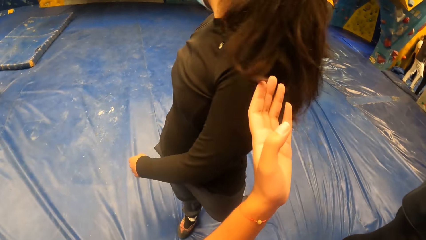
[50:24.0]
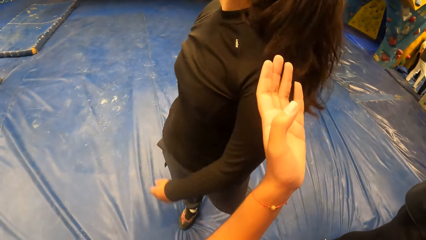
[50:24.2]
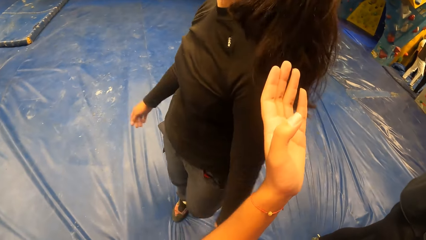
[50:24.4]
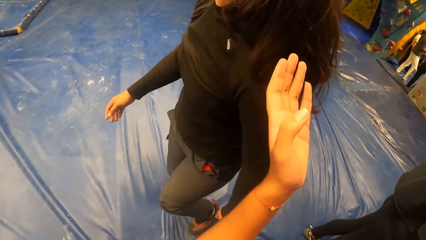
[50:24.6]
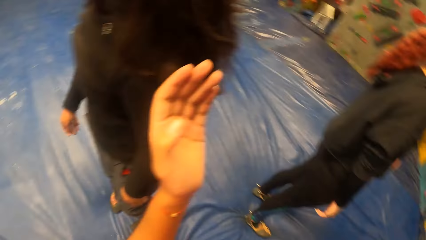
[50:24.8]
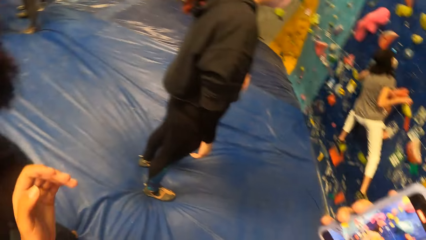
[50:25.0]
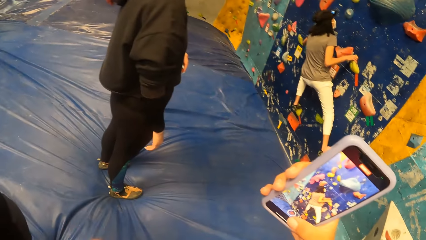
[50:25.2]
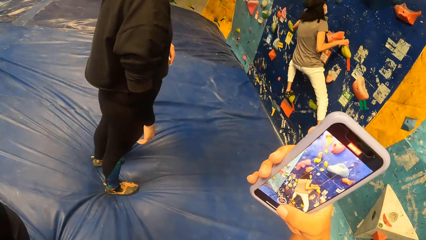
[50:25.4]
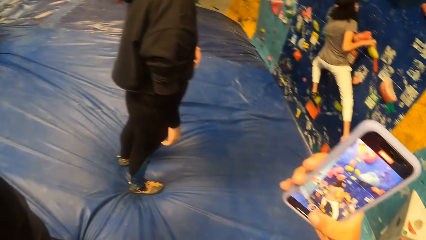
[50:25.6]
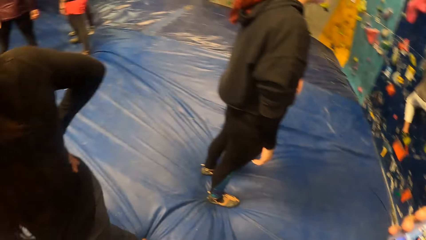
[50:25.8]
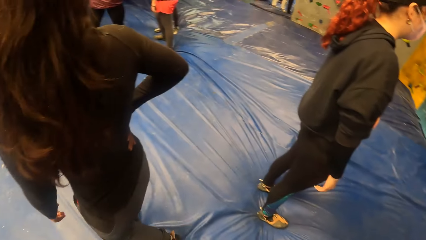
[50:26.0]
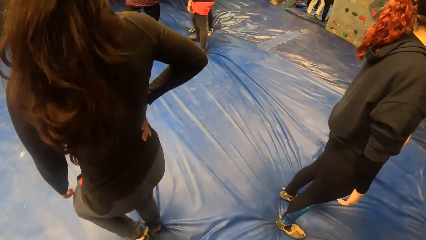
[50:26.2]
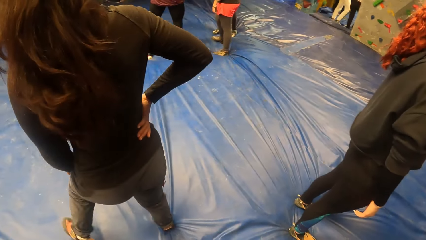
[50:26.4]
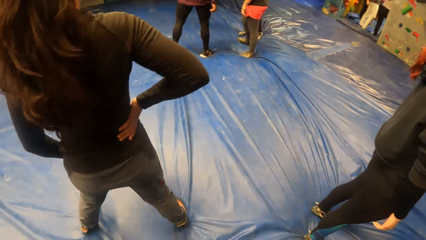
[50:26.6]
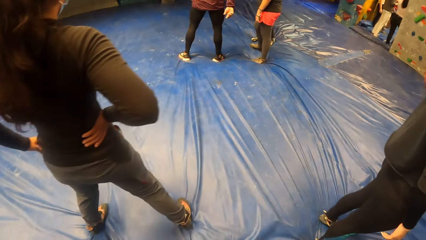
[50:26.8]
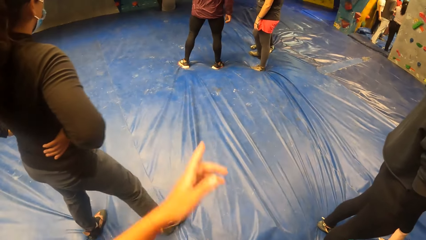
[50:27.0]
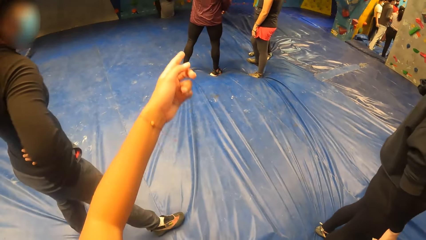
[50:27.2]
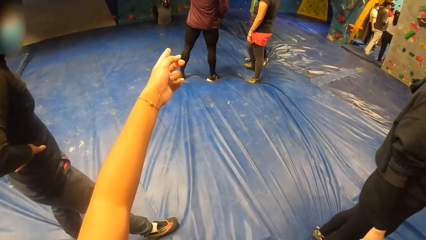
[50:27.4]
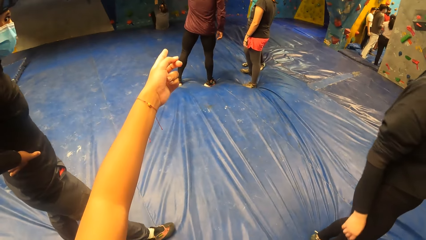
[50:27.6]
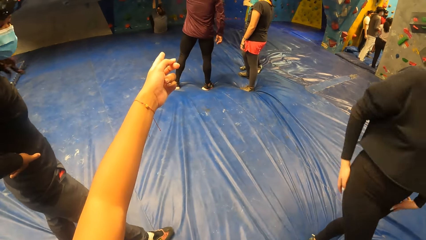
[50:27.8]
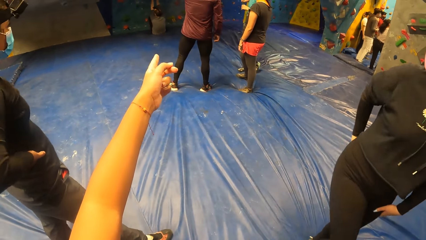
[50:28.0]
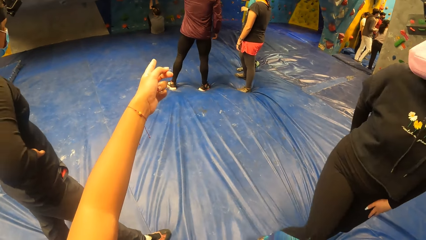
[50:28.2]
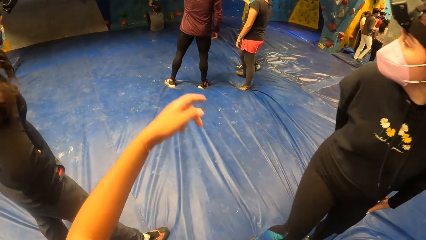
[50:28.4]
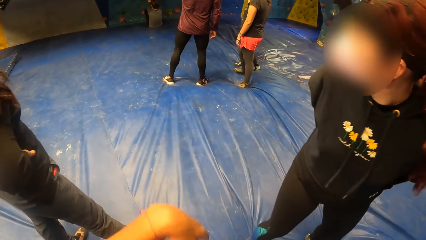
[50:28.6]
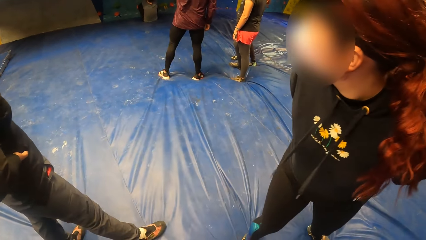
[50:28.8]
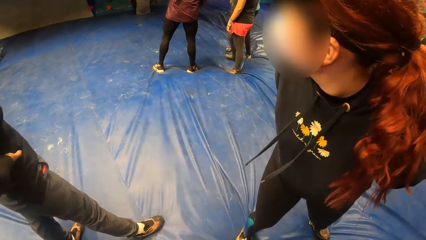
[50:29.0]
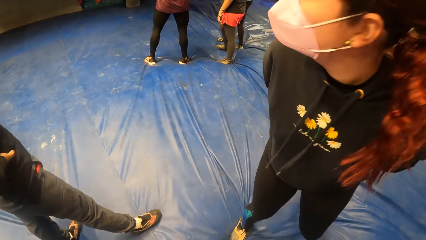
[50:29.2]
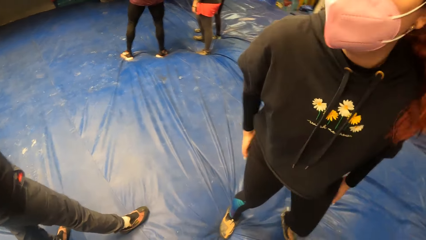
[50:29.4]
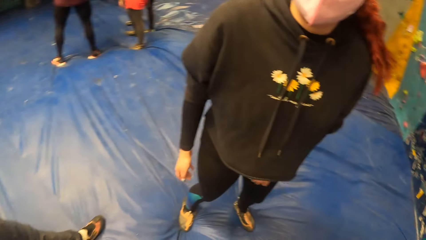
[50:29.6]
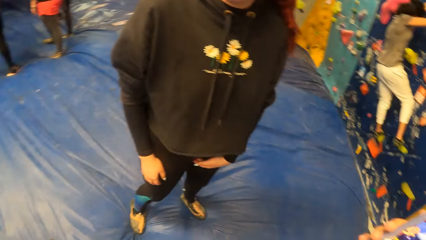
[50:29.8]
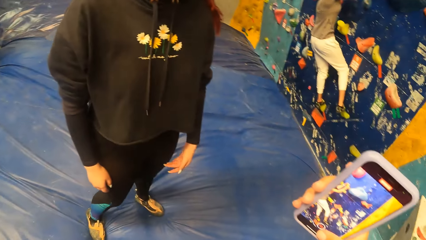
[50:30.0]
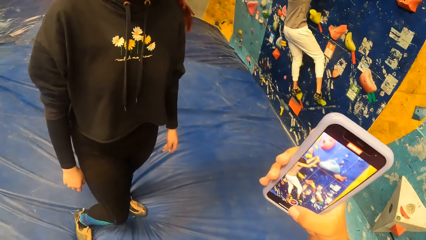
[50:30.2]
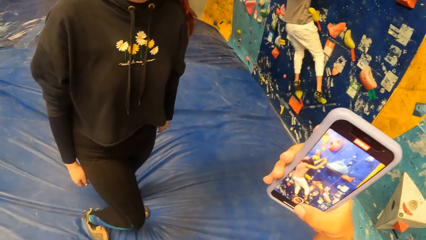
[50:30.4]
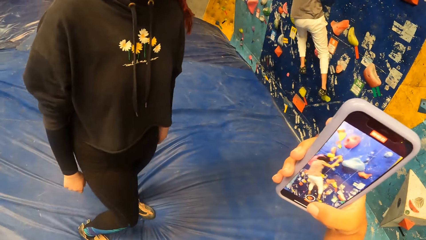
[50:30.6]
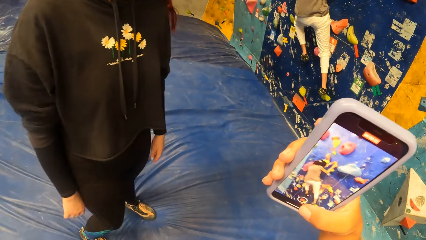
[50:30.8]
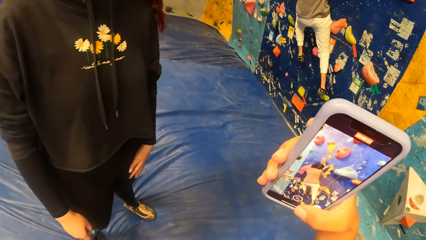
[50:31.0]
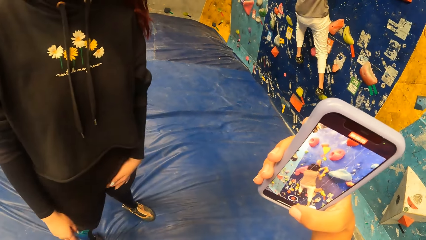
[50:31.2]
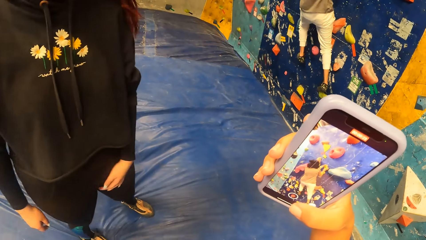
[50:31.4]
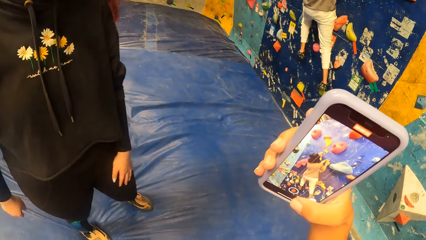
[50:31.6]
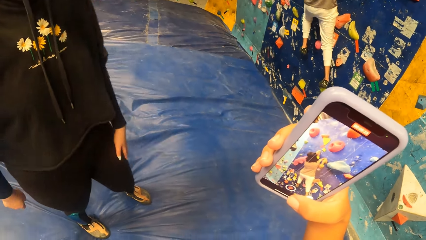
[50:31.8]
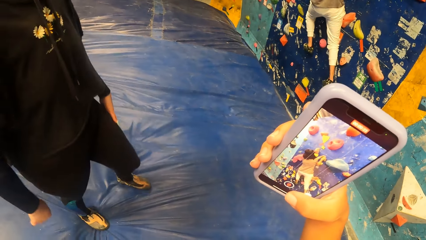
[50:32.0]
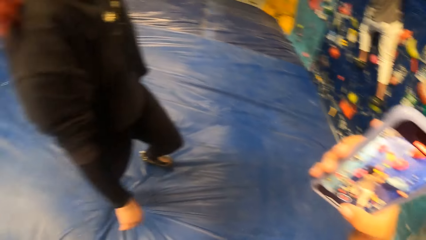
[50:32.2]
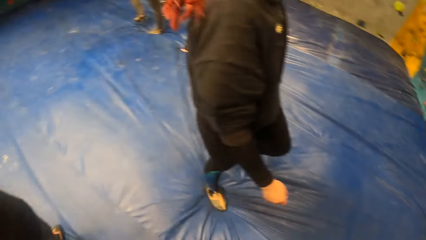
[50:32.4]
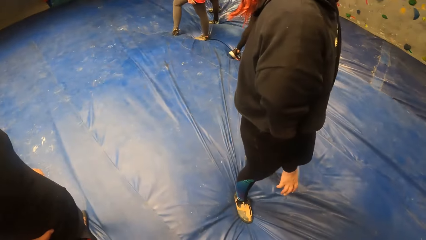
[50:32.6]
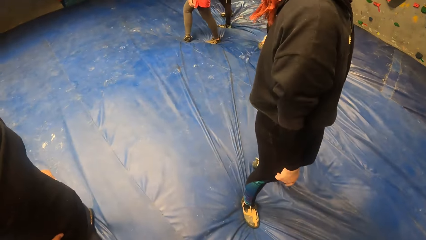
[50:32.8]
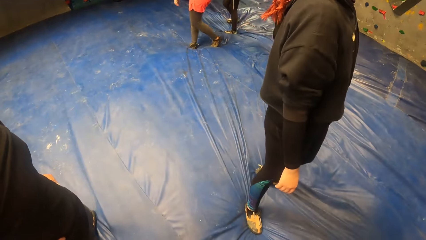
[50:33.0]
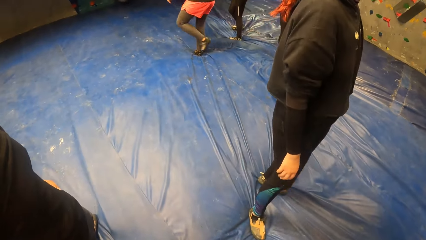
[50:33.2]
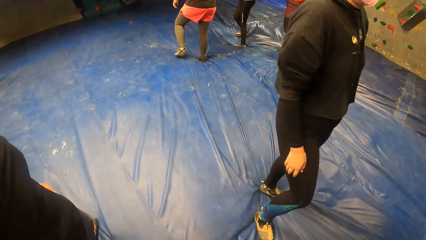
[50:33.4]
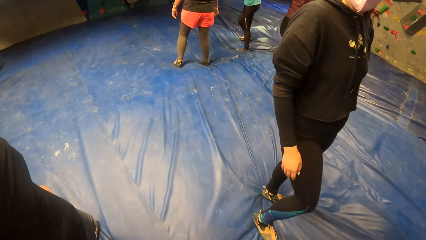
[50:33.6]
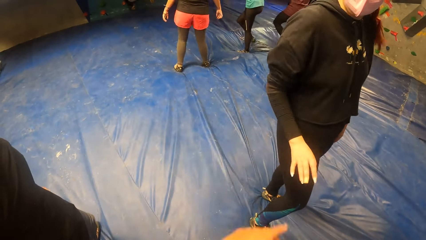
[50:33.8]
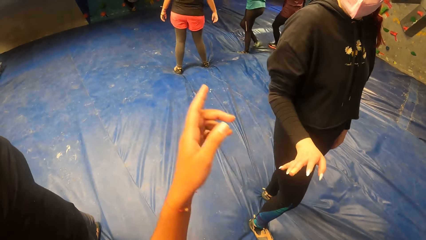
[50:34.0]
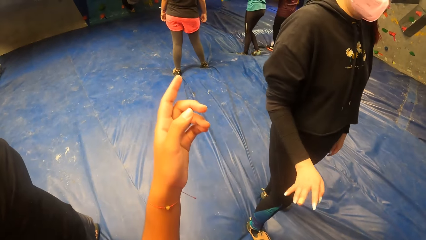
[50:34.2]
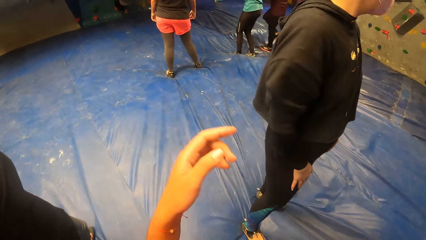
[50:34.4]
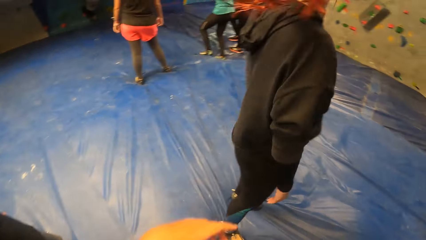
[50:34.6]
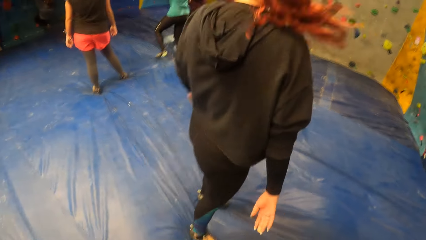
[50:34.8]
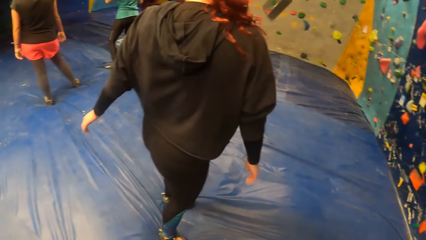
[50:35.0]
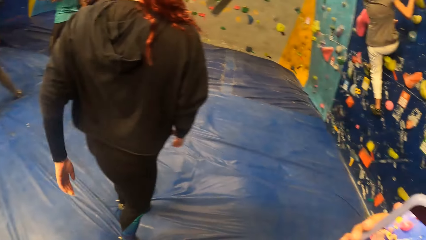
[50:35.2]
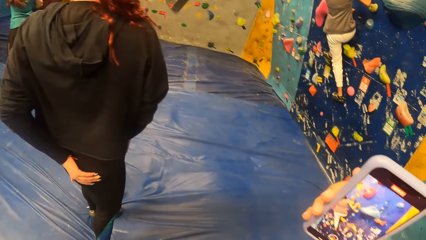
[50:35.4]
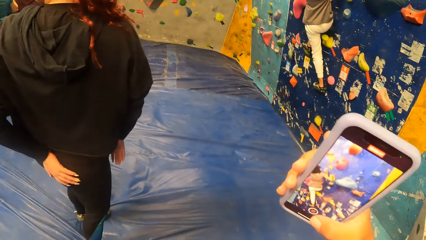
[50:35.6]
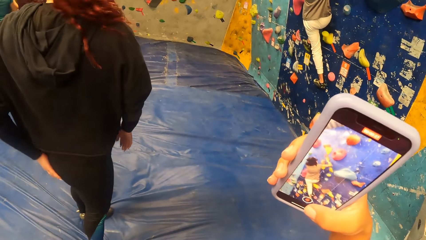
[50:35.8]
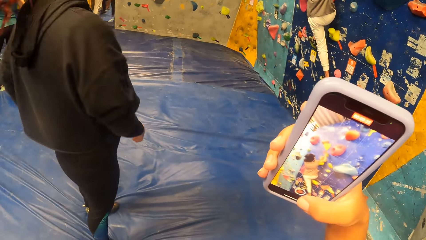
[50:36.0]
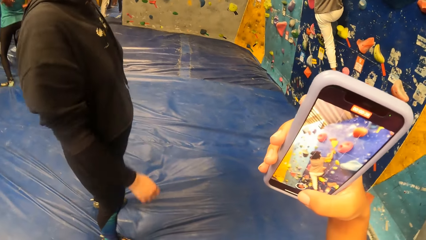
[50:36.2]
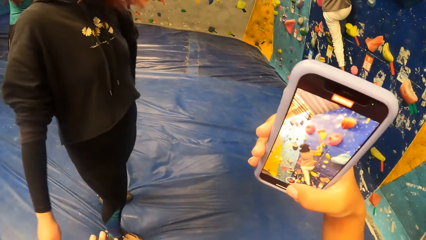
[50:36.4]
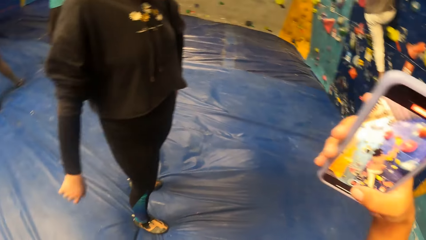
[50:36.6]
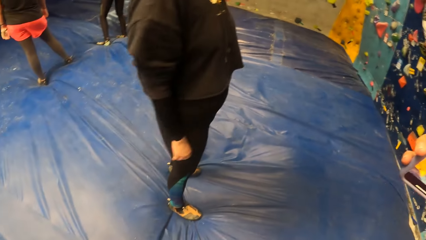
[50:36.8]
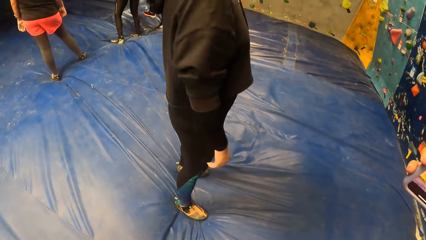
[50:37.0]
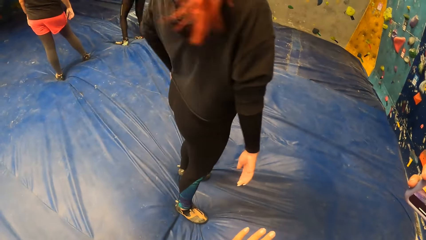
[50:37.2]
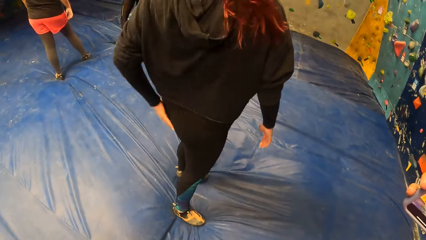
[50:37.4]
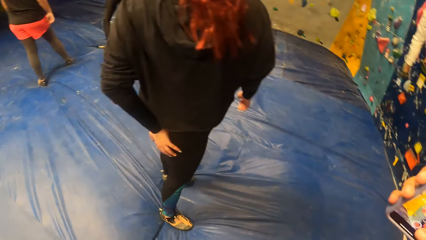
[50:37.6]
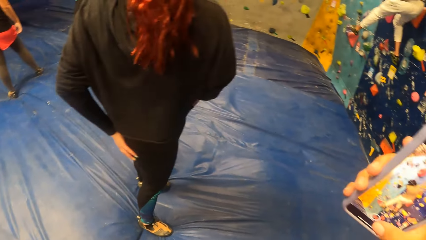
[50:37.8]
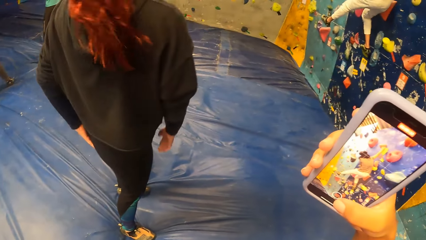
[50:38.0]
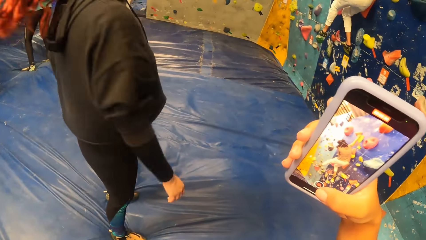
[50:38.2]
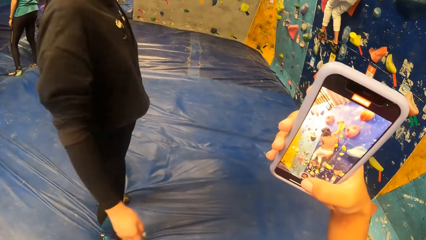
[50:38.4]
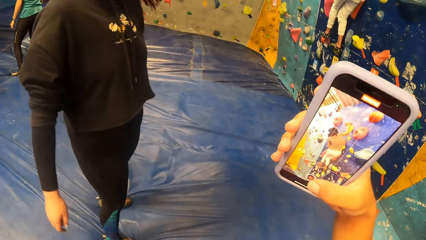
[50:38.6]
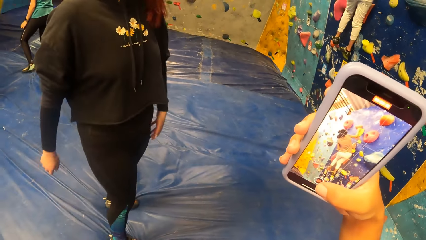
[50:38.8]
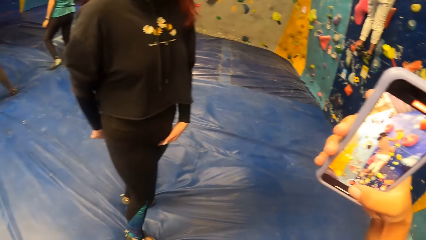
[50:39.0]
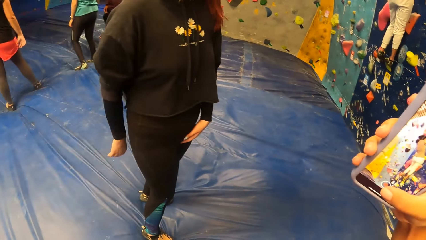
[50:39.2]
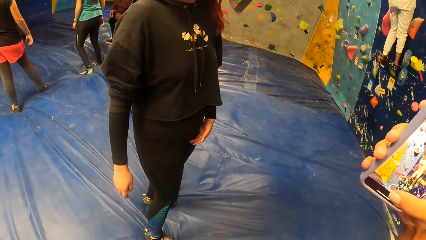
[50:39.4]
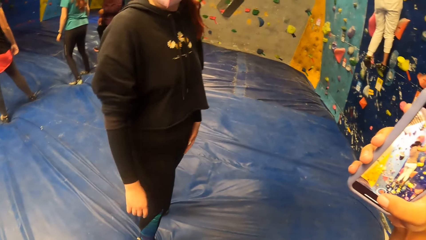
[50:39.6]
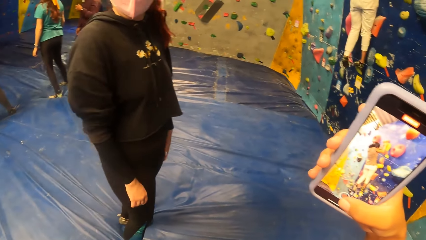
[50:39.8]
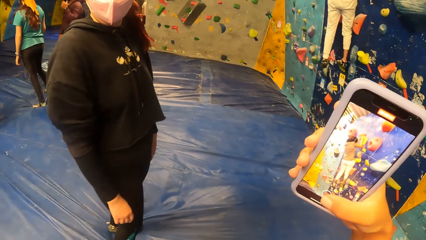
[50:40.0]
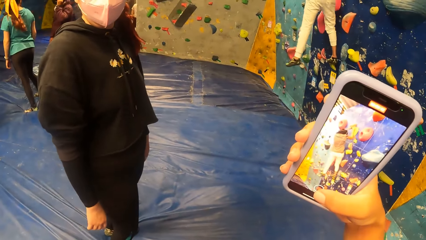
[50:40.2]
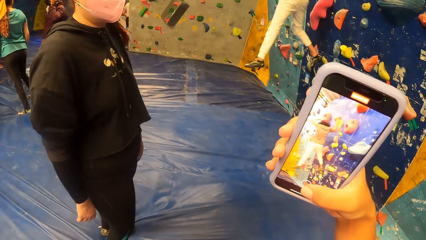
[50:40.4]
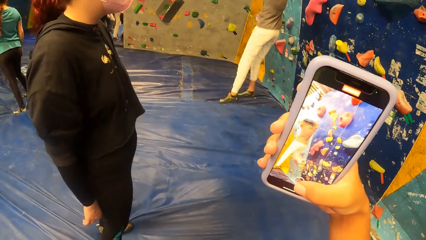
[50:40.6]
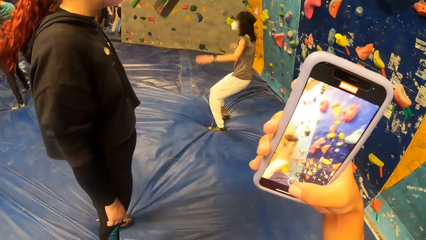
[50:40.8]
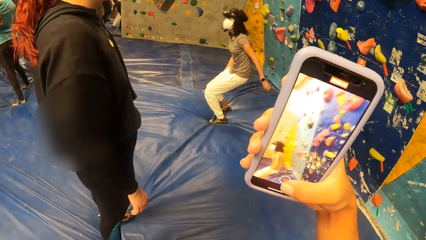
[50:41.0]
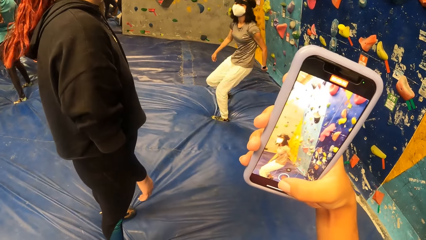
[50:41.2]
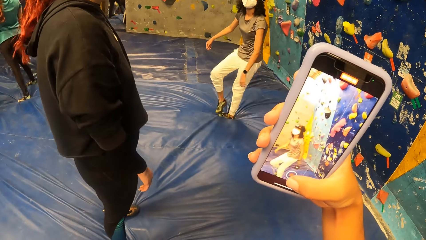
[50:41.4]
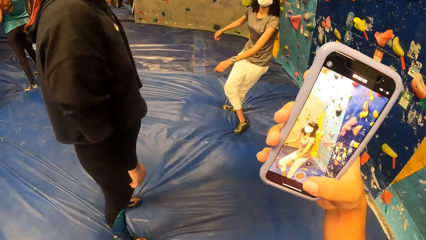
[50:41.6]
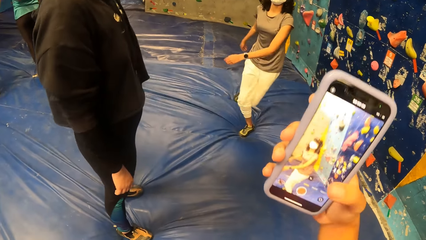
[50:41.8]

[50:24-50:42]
The camera wearer raises the hand. They look at the phone. They look around. They point a finger. They look around. The woman climbs the climbing wall. The camera wearer takes a video on the phone. They look around. They raise the hand. They take a video on the phone. The woman jumps down from the climbing wall.
